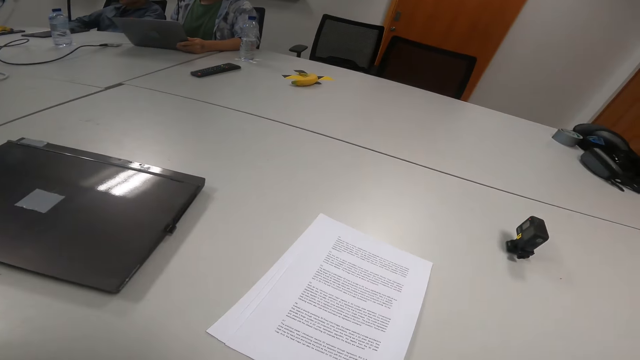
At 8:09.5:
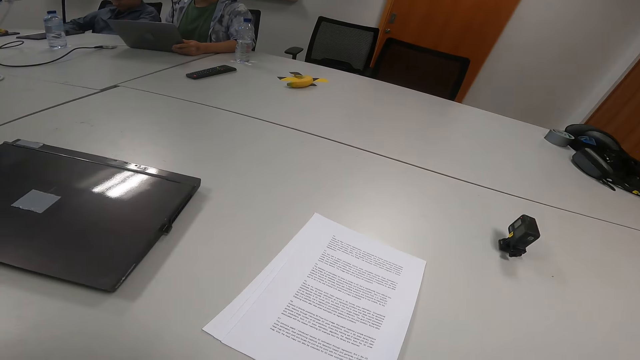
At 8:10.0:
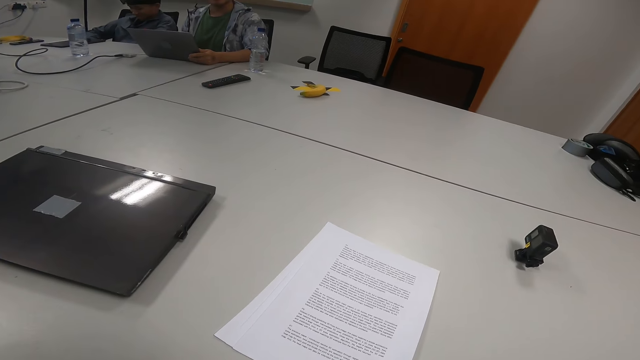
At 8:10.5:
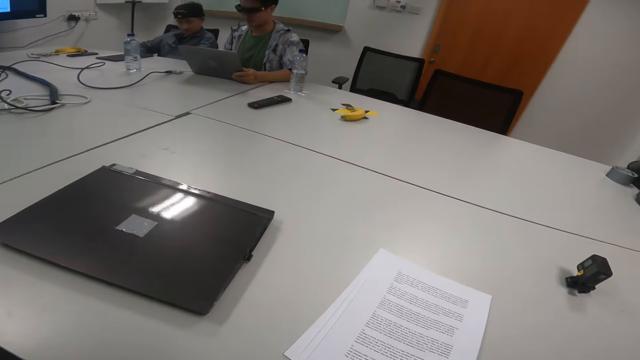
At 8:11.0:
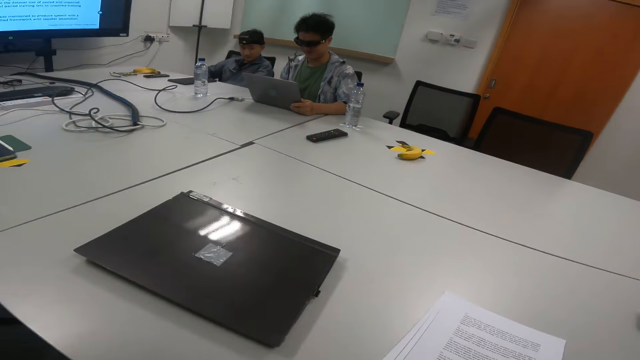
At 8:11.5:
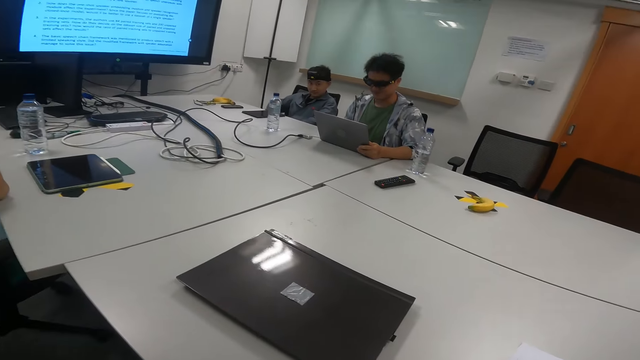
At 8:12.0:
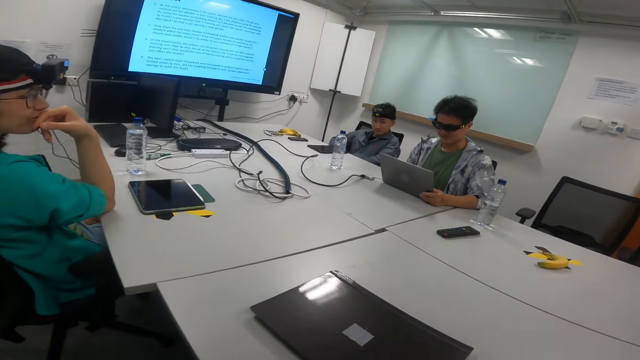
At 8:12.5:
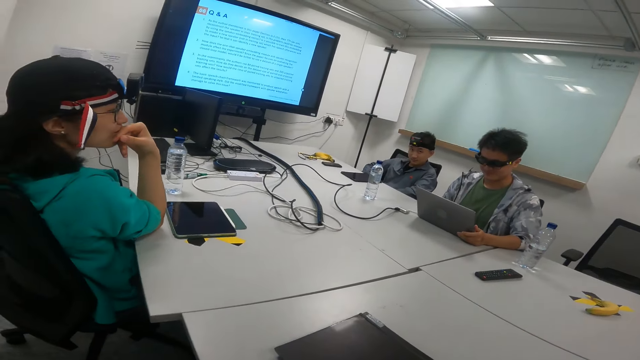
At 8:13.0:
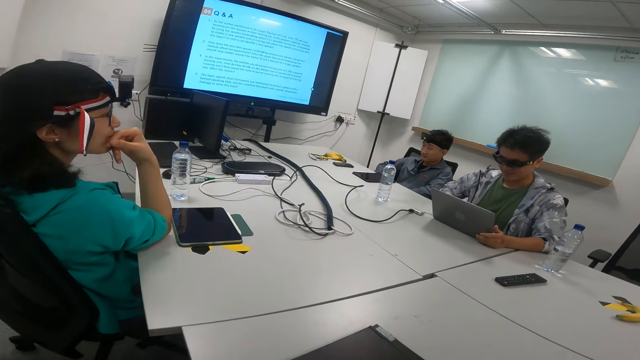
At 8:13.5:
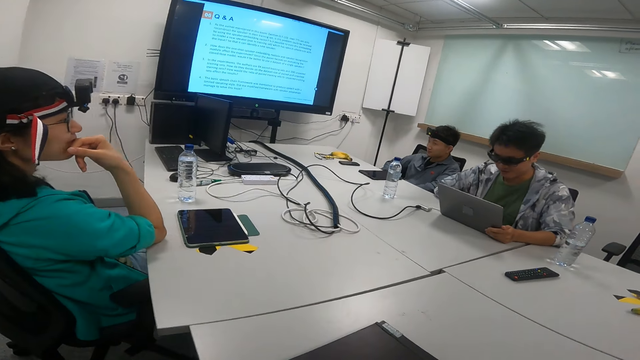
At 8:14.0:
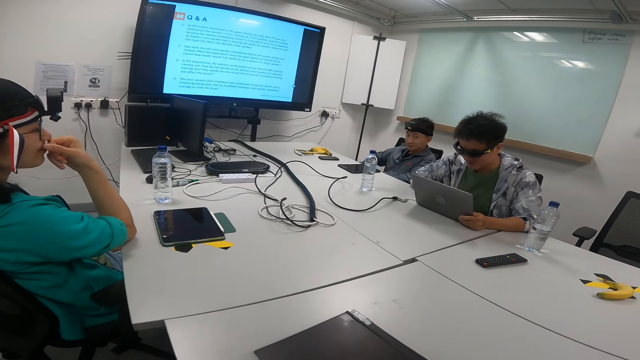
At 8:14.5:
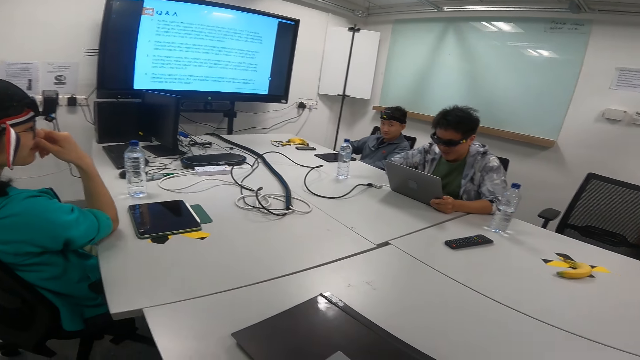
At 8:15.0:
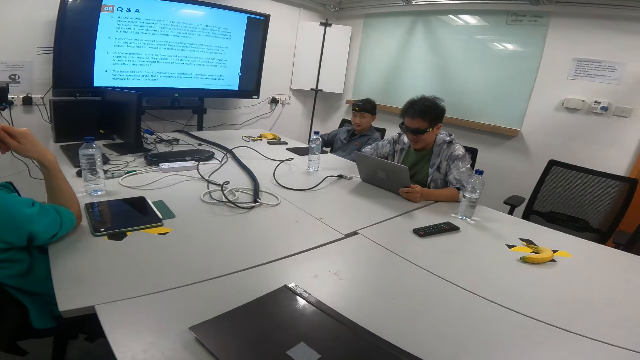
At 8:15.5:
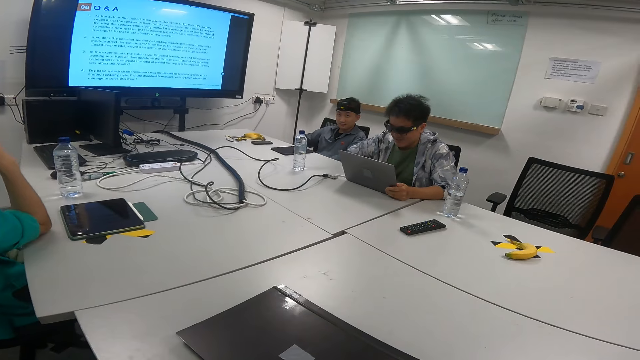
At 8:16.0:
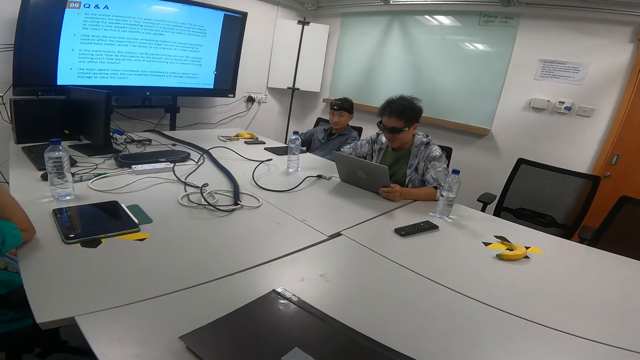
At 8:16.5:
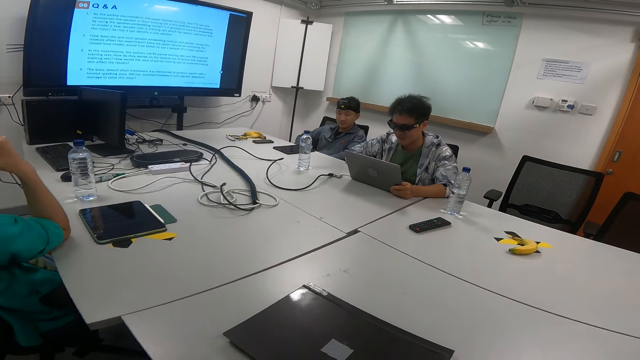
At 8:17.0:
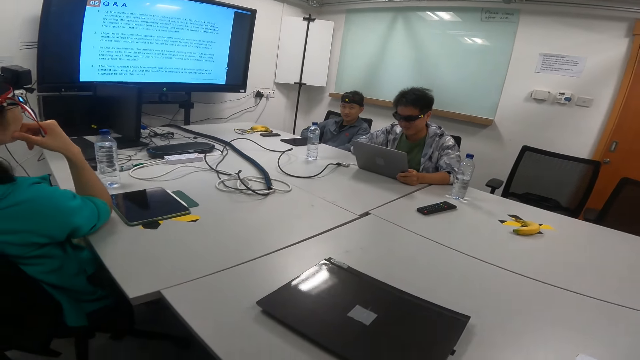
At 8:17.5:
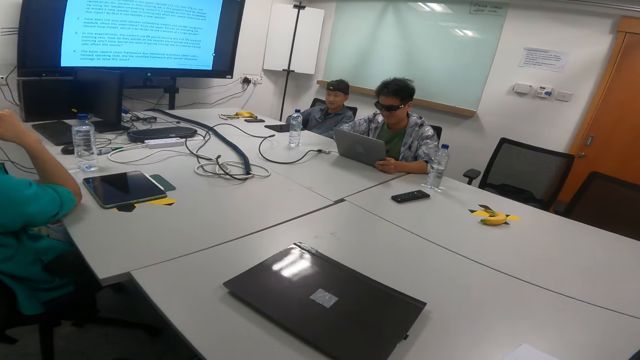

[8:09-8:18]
The camera wearer looks at the television screen.

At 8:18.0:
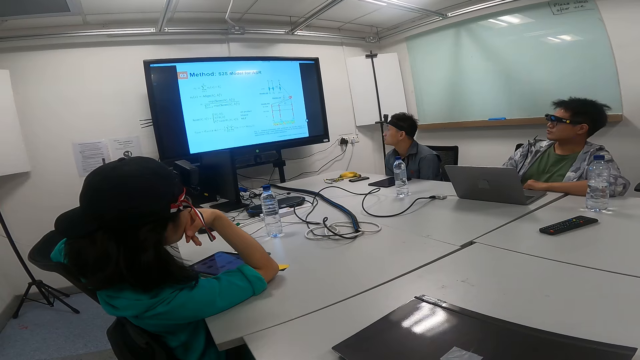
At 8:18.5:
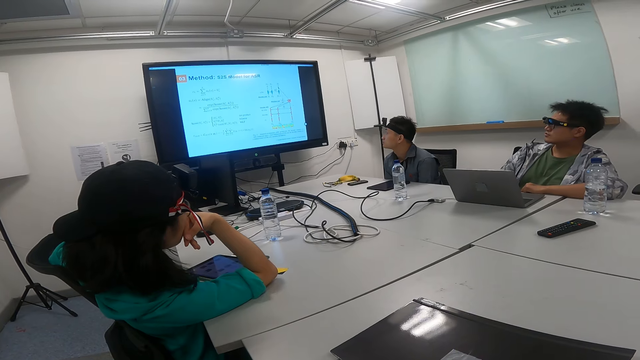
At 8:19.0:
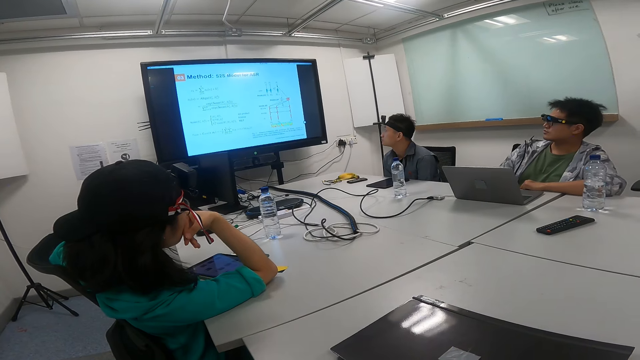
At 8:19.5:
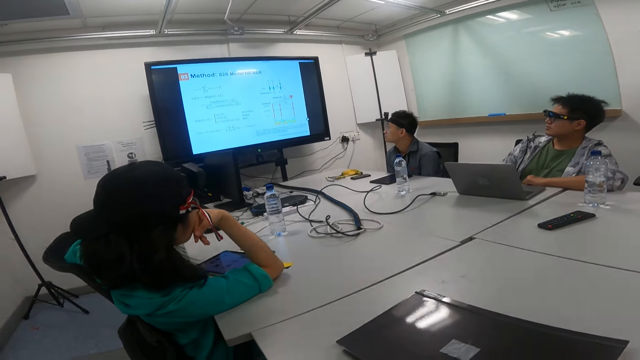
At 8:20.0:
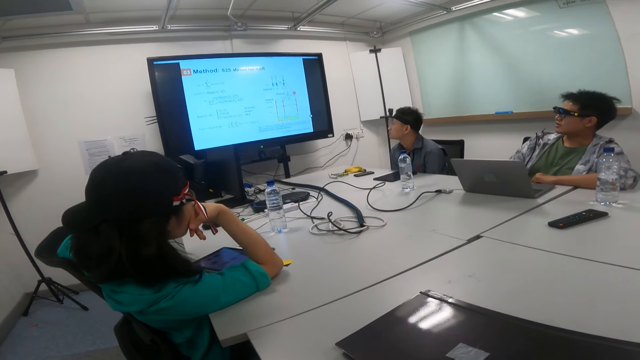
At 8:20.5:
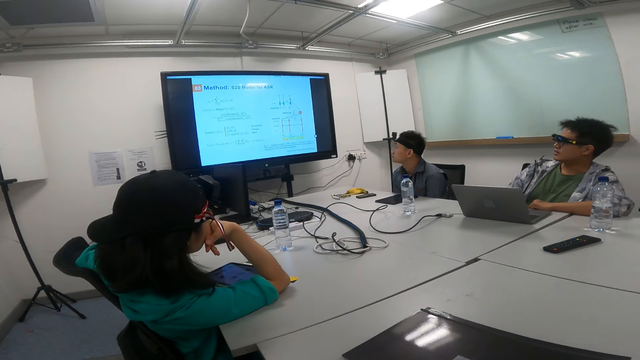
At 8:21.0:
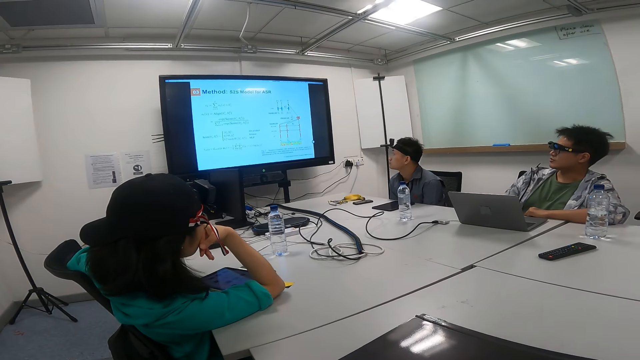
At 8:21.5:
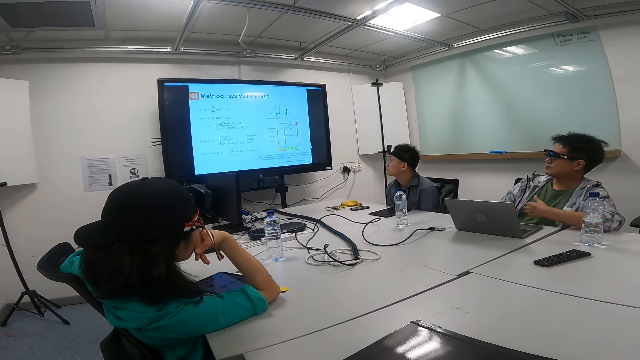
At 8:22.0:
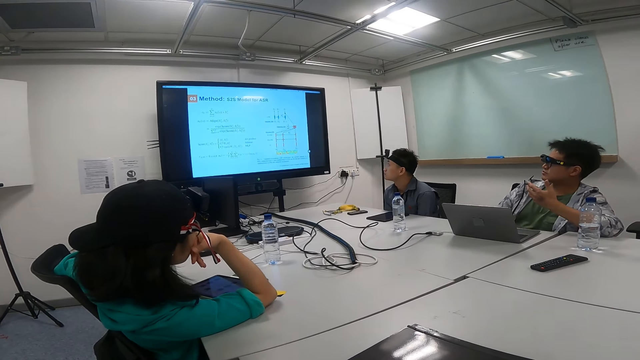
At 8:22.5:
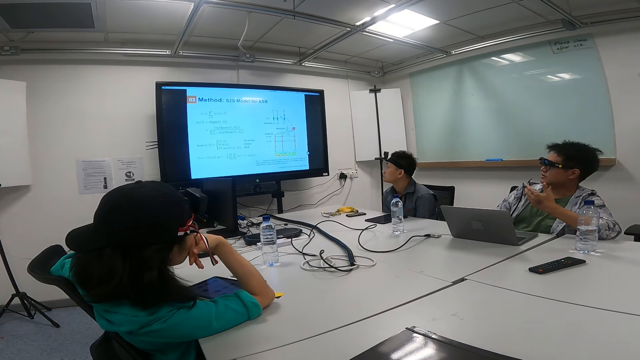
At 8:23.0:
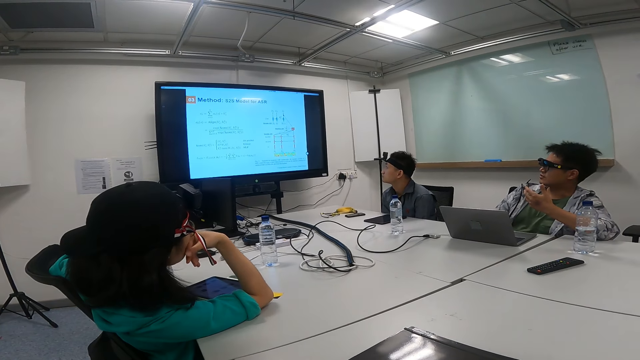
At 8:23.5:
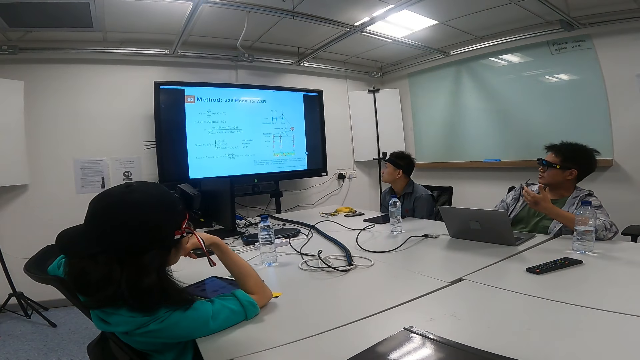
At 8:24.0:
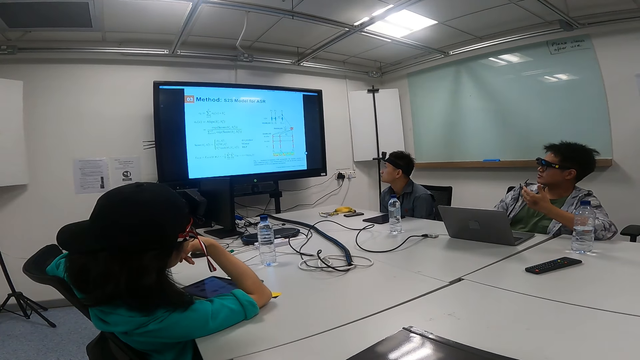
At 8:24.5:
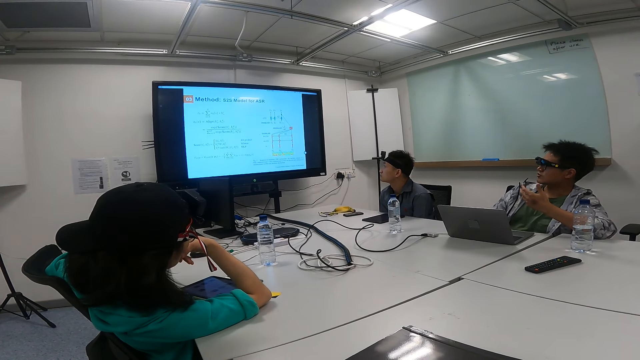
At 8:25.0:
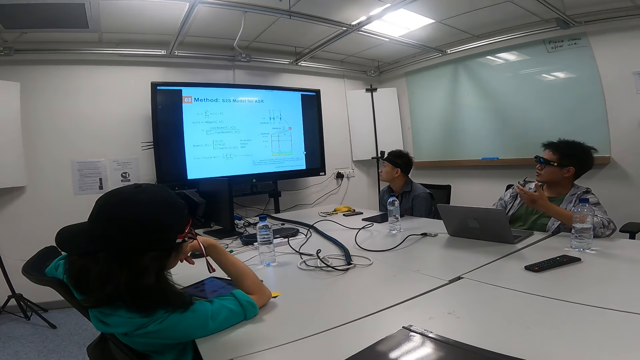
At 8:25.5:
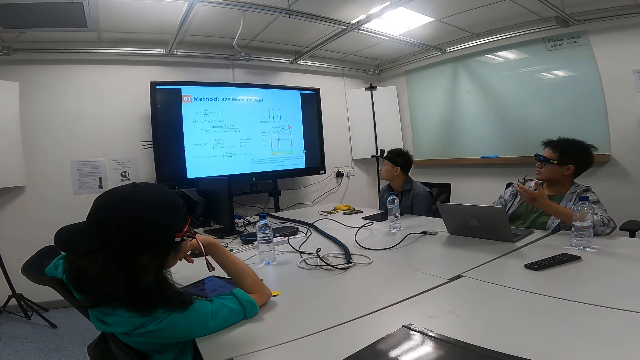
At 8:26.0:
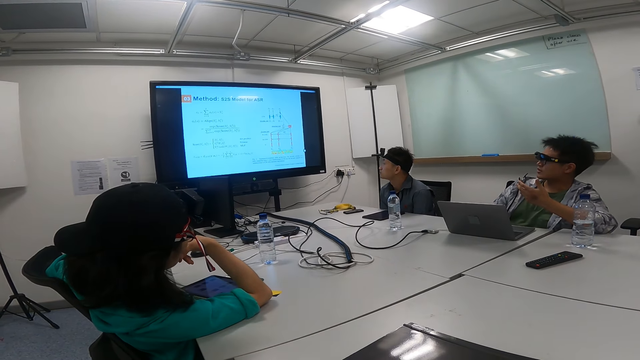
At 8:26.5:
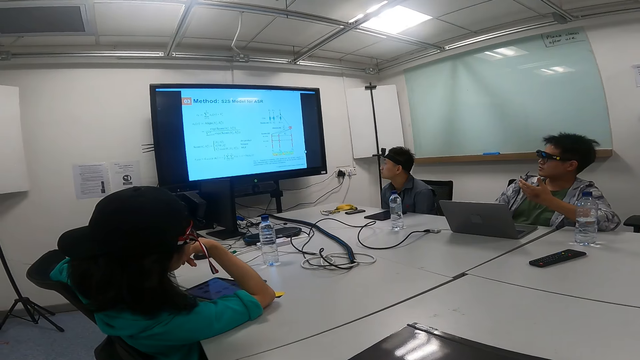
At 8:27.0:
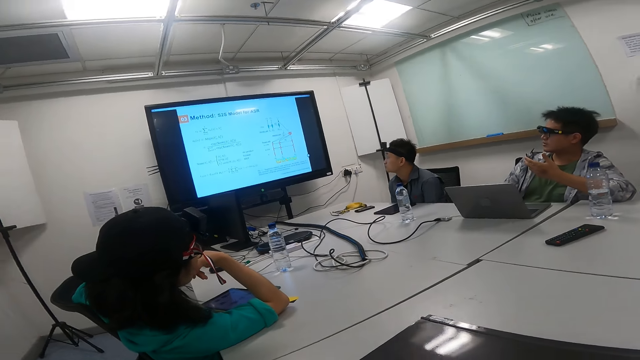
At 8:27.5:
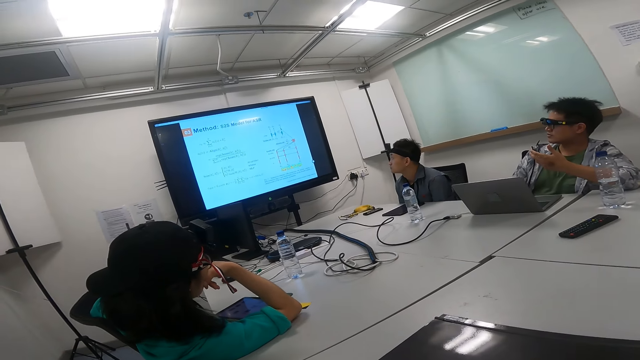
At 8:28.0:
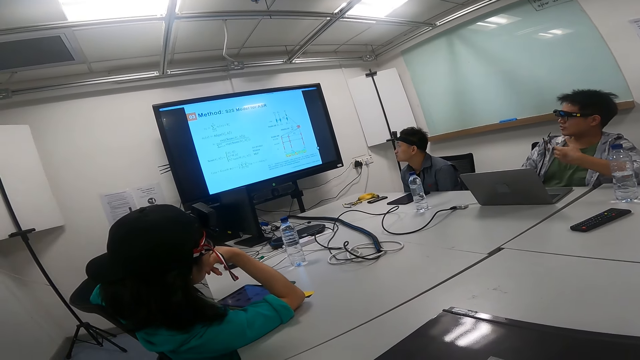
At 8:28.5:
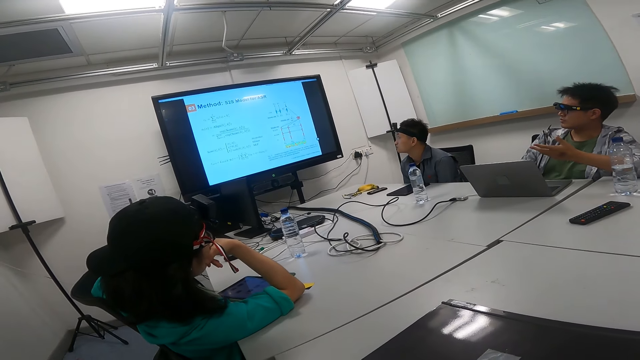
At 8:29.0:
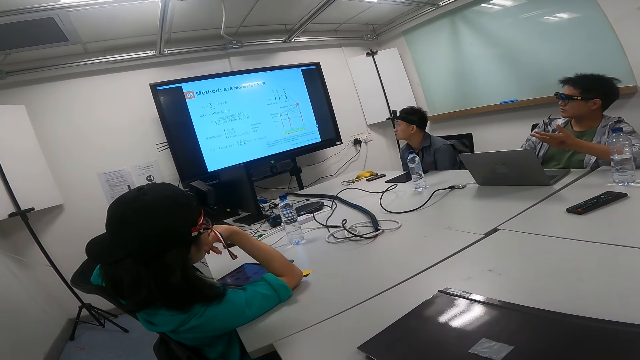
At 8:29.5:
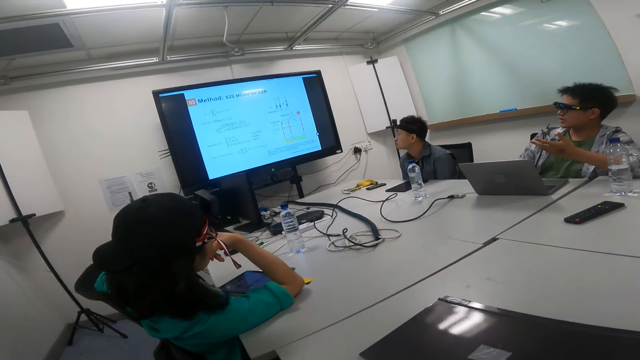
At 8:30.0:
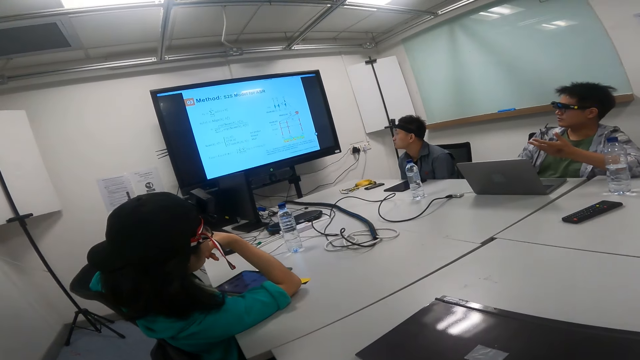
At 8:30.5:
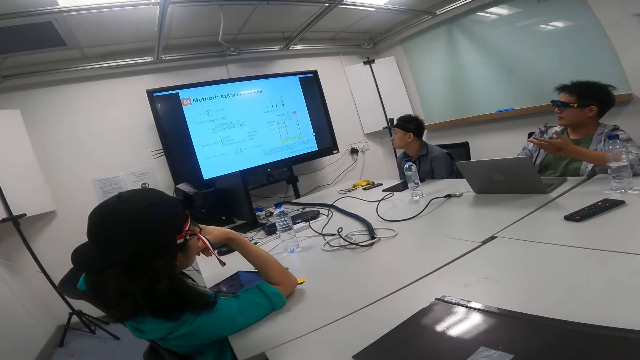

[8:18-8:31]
A man looks at the television screen. Another man looks at the television screen. A woman looks at the television screen. A third man explains something on the television screen. The first man gestures with hands.
